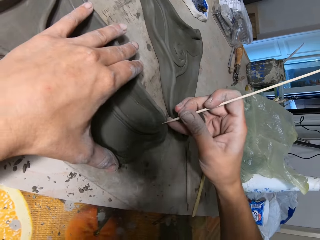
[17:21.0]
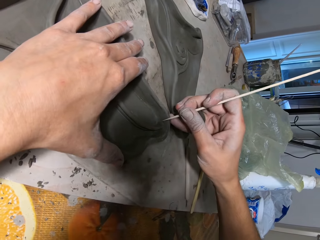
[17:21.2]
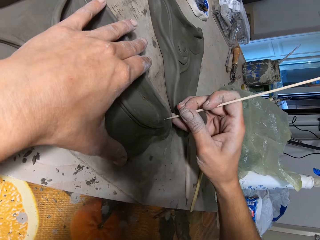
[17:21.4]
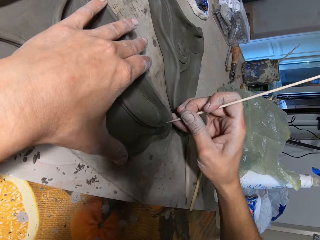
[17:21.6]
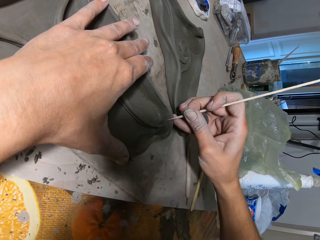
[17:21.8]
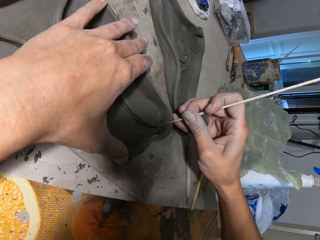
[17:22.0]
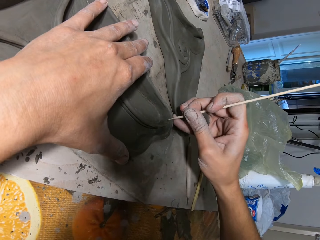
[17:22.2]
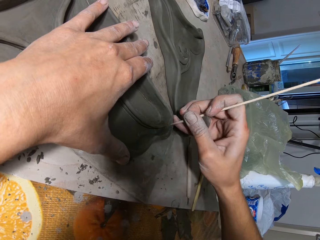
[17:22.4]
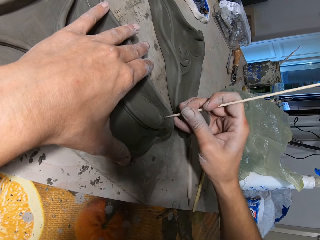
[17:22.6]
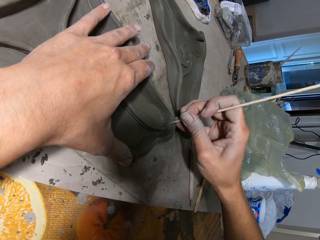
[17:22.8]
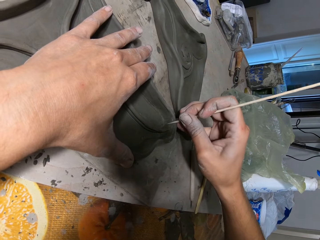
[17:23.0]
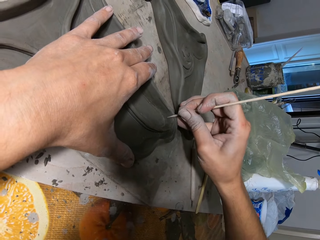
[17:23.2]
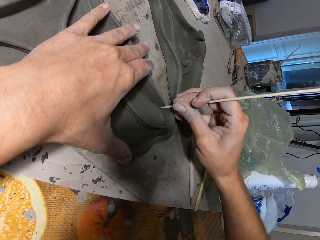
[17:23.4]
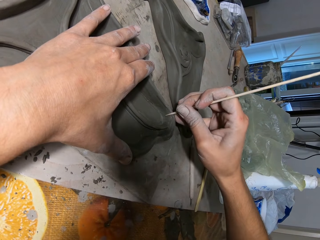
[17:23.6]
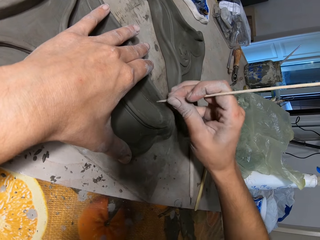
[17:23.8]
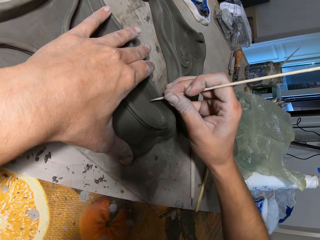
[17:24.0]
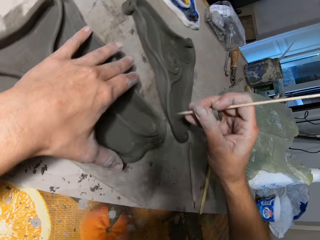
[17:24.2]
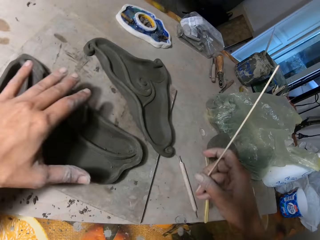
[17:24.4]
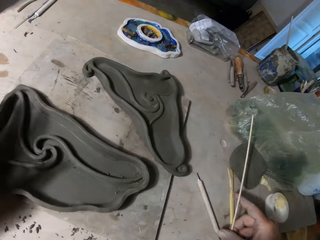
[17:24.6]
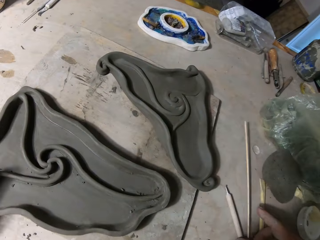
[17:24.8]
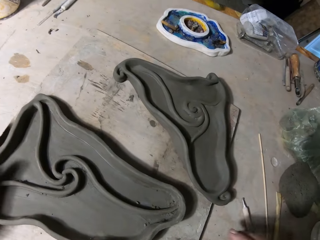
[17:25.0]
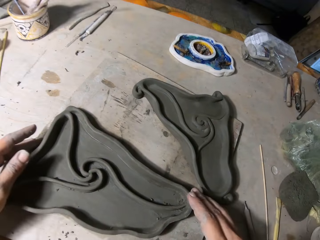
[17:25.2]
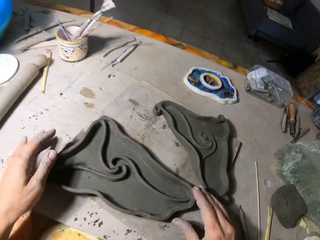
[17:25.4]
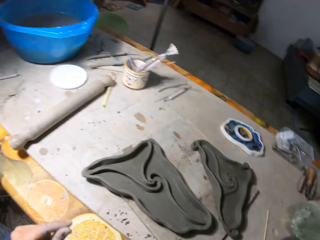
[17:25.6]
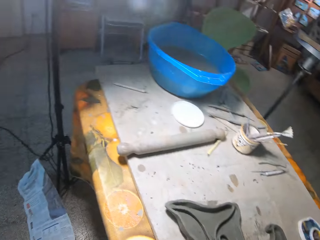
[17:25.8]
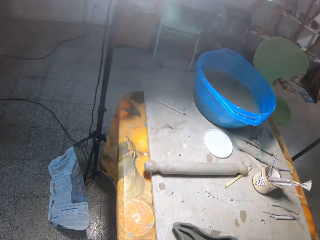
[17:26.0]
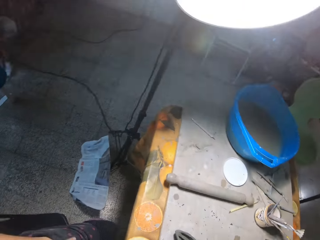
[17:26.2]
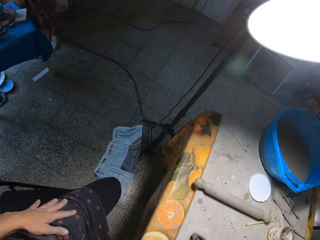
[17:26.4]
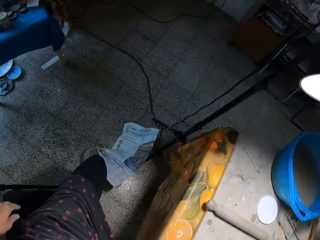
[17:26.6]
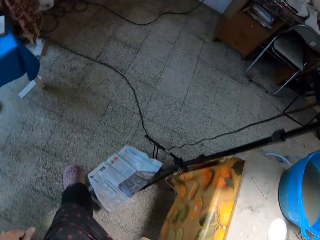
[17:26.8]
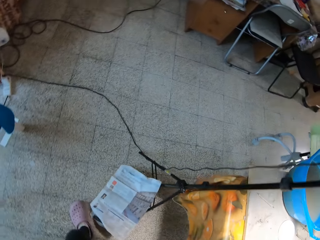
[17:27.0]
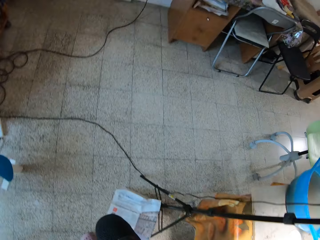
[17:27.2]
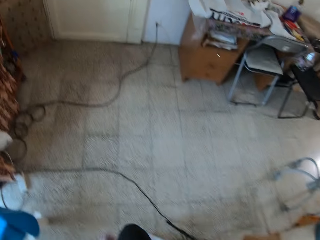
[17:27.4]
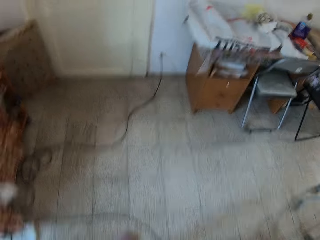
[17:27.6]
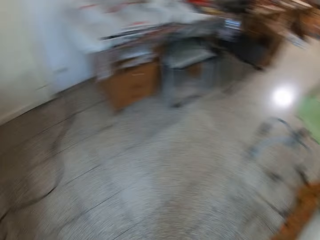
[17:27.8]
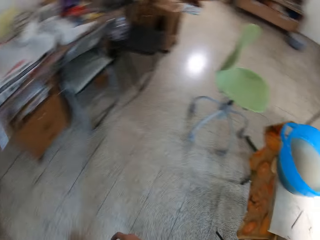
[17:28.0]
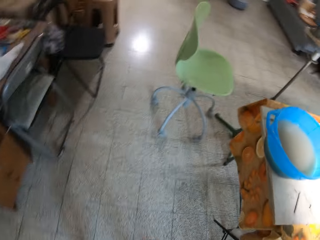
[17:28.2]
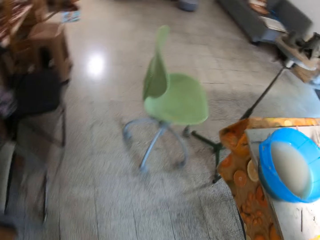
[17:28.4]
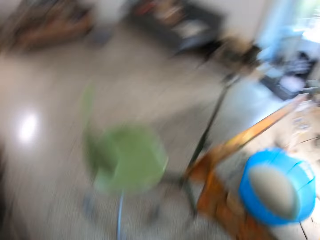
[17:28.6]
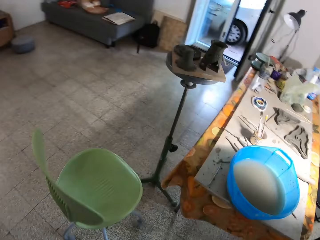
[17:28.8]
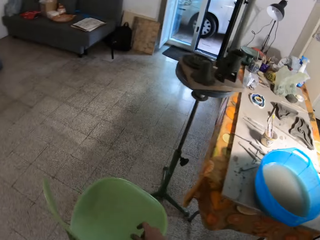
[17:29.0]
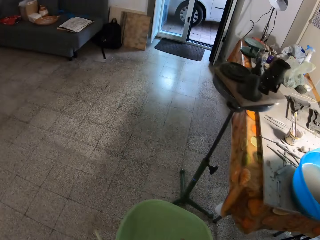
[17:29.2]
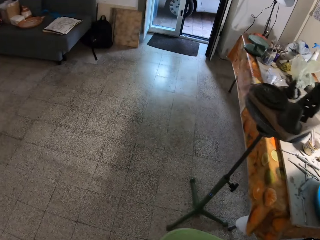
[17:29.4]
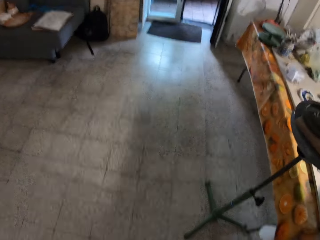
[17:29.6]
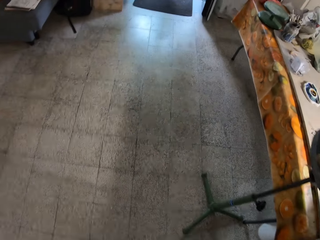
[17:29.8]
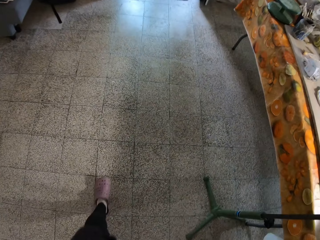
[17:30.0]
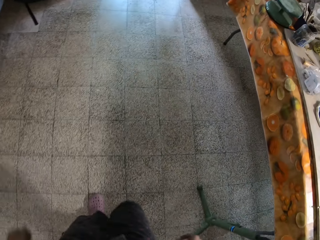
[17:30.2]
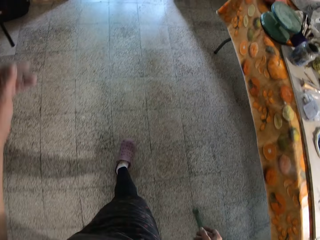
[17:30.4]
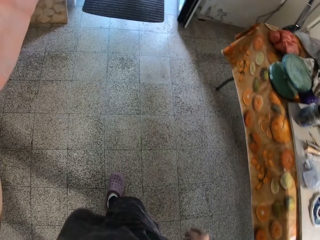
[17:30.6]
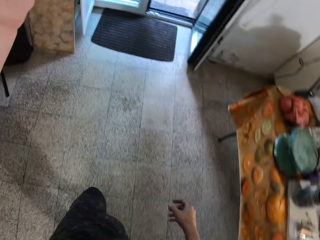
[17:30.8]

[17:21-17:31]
The camera wearer drops the wooden stick on the board. They walk around the workshop.

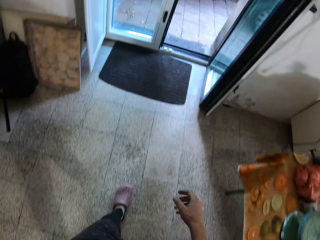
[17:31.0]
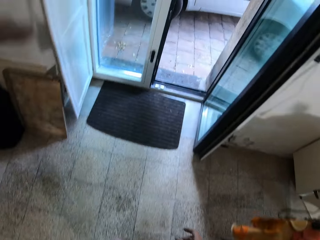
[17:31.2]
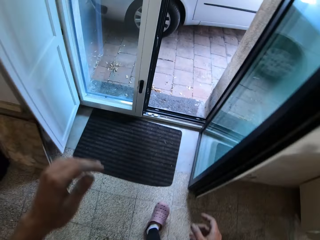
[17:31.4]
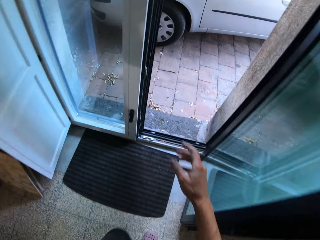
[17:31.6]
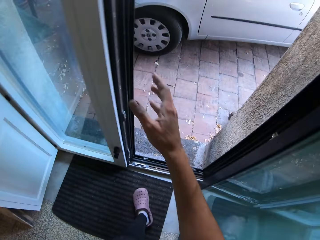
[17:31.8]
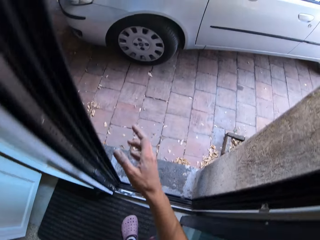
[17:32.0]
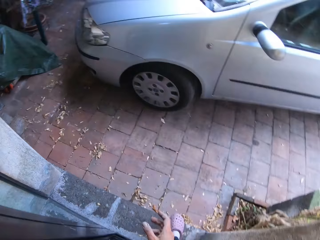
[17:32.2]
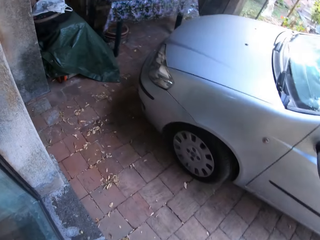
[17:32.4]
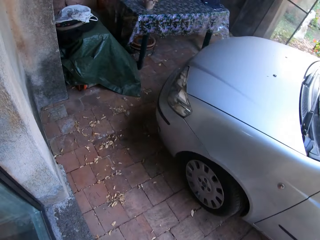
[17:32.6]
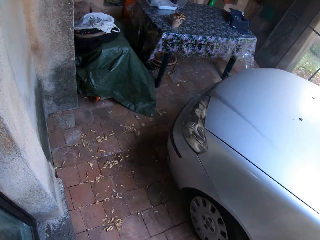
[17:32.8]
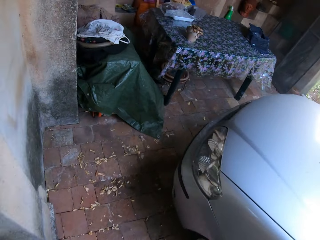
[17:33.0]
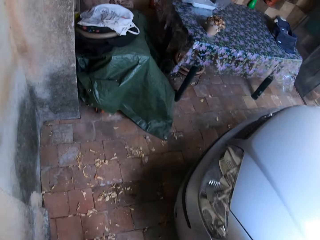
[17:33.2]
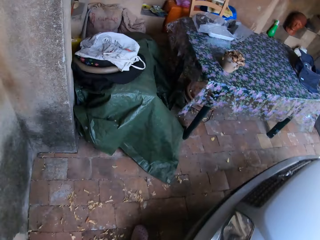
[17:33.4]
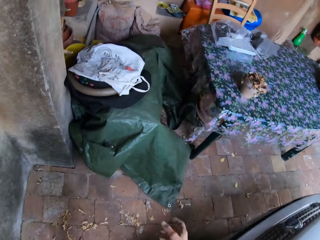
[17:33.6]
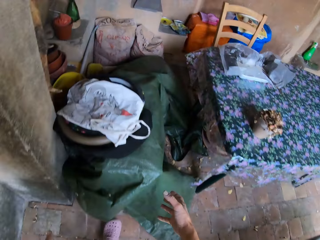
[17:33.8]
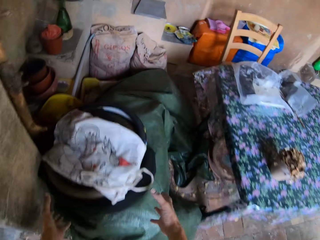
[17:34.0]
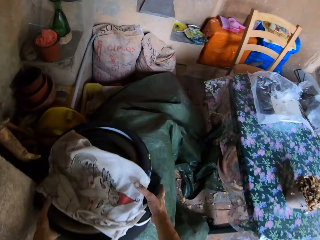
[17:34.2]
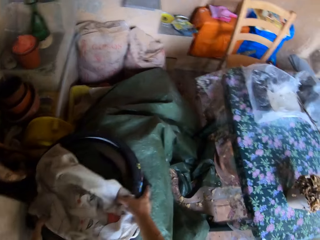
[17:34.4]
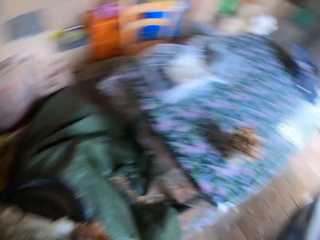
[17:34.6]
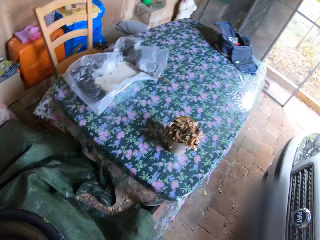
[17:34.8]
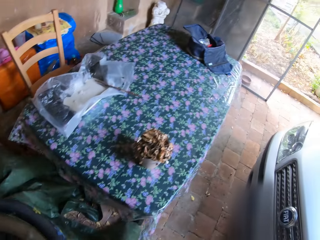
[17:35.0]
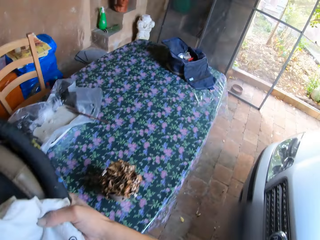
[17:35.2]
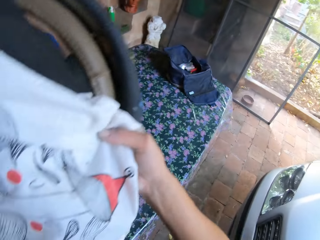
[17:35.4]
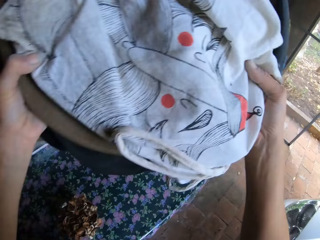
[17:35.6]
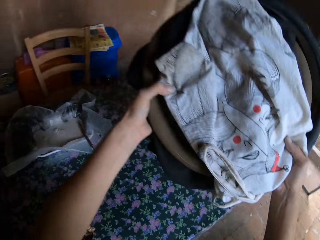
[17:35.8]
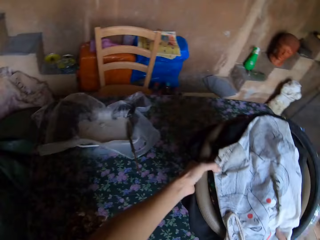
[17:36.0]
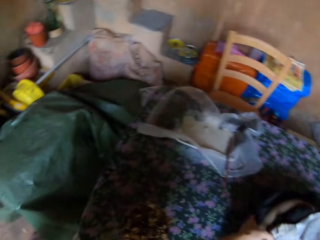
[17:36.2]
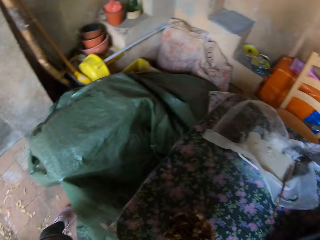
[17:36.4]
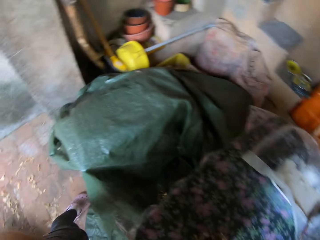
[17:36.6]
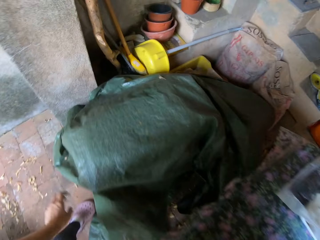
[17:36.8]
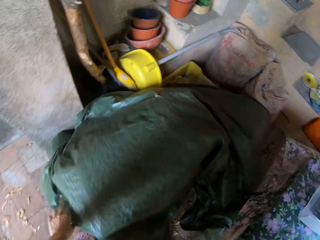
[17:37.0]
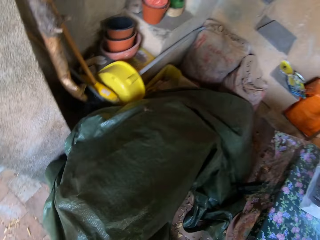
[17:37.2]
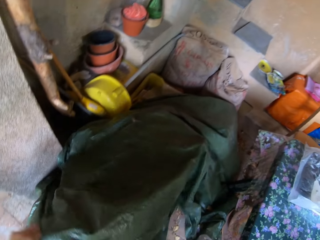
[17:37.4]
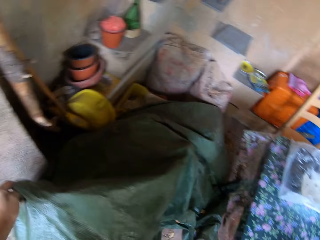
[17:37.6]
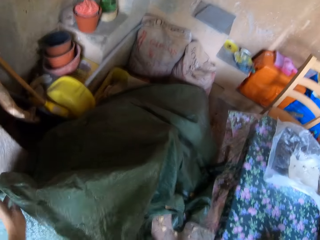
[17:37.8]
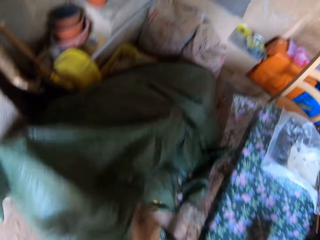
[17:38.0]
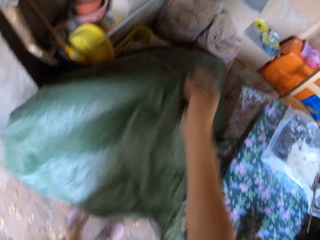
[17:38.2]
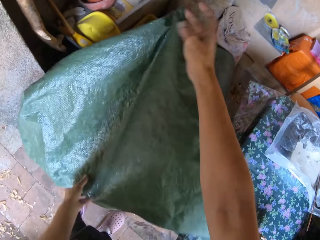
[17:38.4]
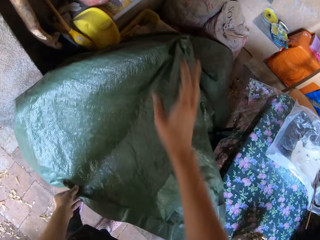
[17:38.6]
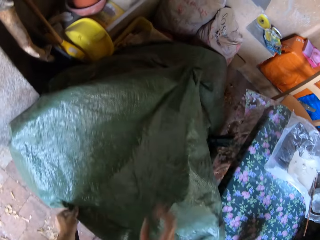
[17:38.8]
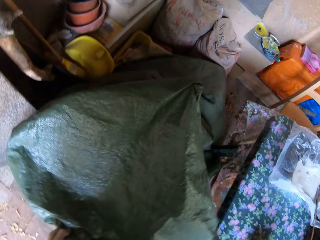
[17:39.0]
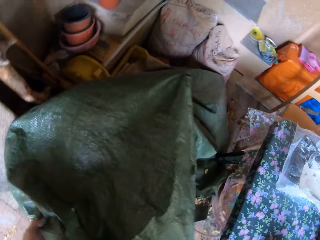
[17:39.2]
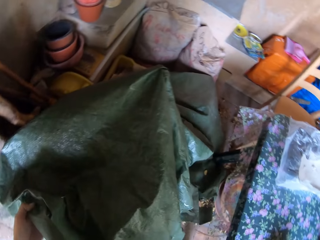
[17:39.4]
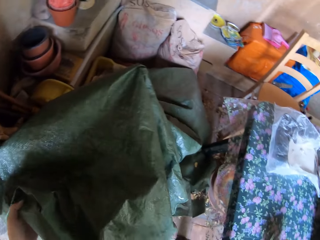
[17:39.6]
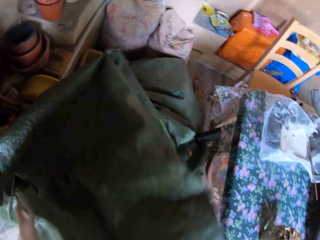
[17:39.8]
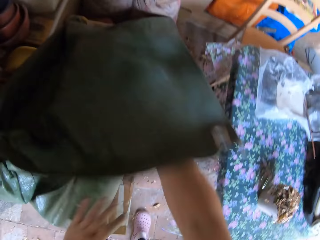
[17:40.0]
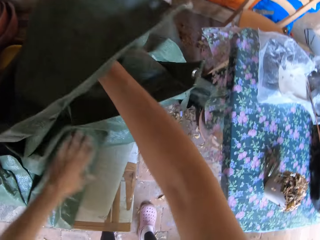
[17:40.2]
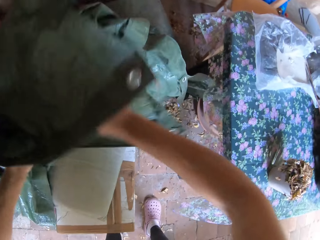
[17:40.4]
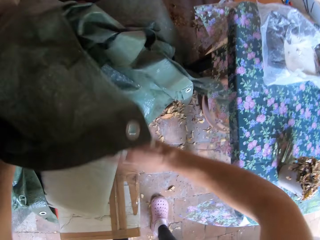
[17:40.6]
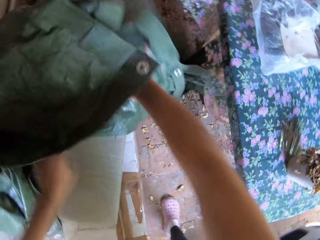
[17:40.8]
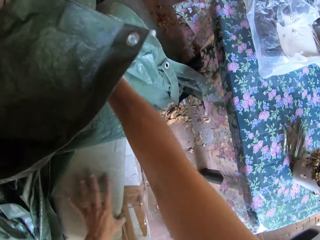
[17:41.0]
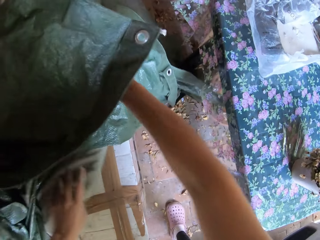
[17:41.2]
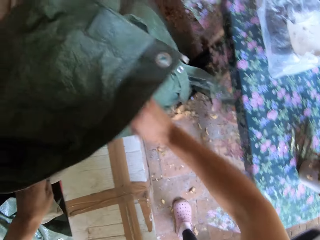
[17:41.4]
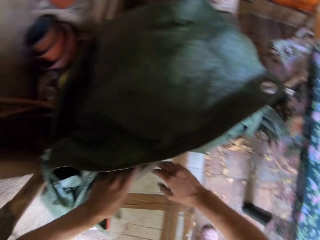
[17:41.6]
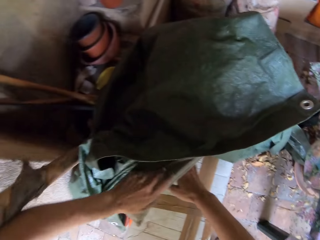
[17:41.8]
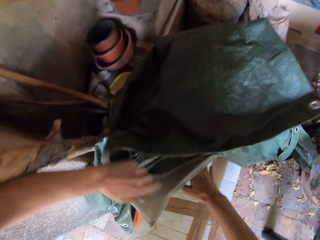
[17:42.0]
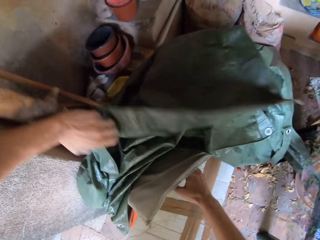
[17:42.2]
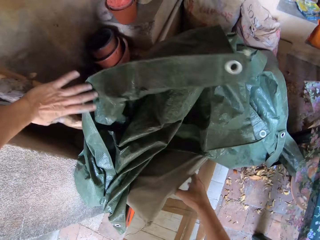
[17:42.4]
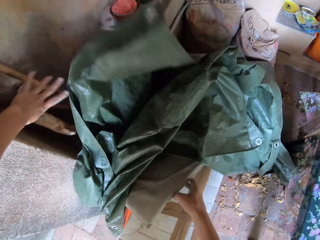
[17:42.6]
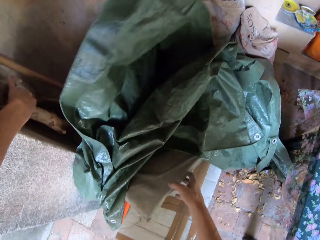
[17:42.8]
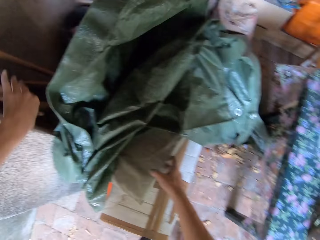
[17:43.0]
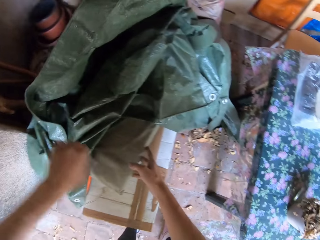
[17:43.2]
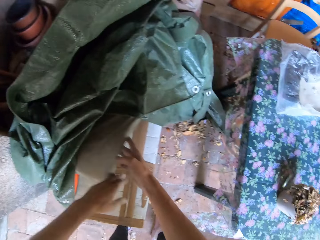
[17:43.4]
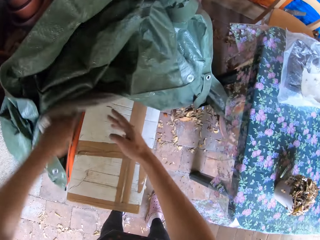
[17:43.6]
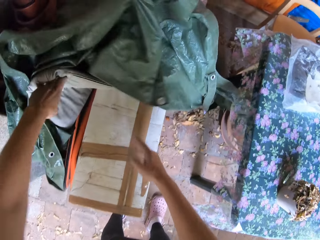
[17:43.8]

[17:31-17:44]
The camera wearer walks outside. They move a bowl from a tarpaulin to a table with both hands. They take a tray and put the tray down. They remove the tarpaulin with both hands. They lift up the paper.
